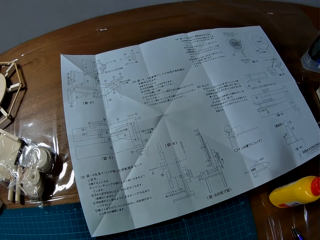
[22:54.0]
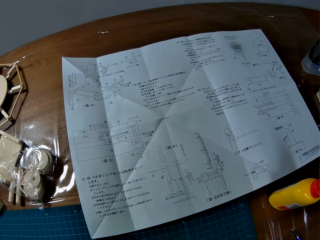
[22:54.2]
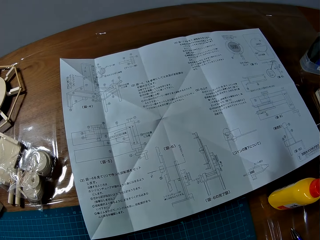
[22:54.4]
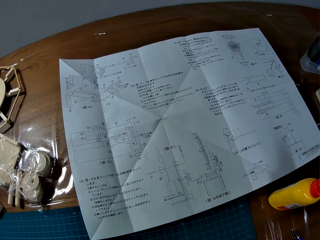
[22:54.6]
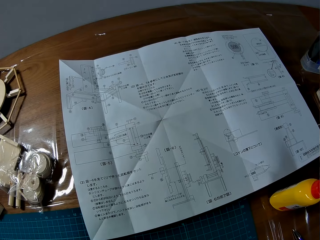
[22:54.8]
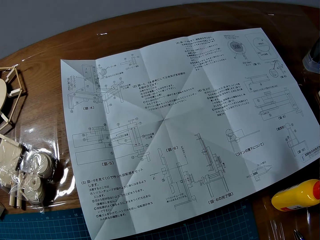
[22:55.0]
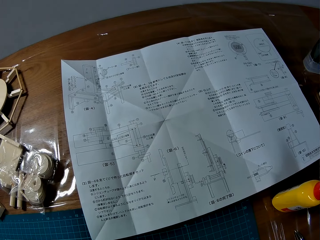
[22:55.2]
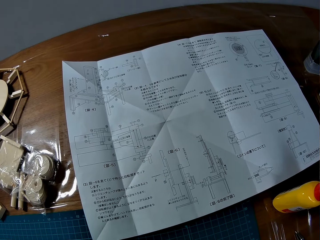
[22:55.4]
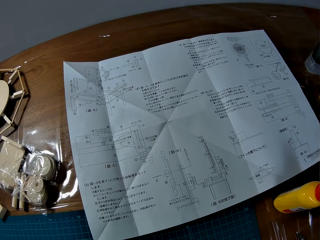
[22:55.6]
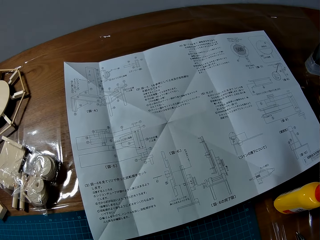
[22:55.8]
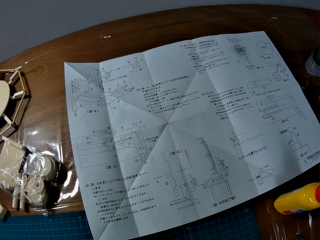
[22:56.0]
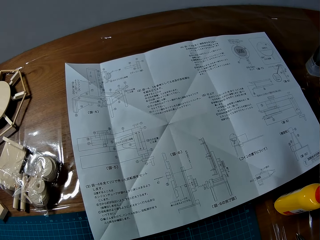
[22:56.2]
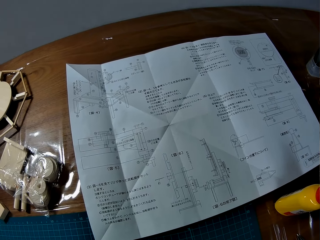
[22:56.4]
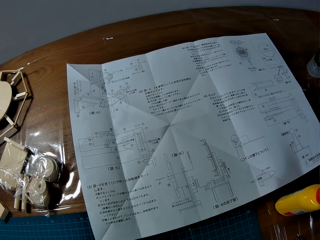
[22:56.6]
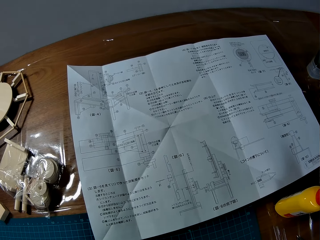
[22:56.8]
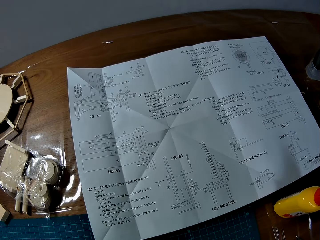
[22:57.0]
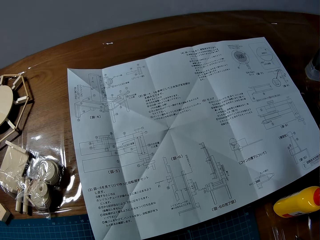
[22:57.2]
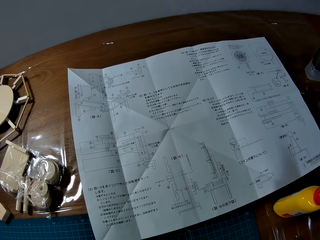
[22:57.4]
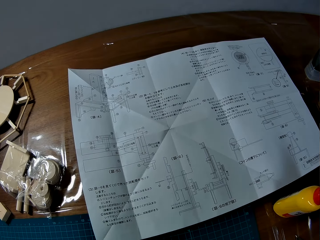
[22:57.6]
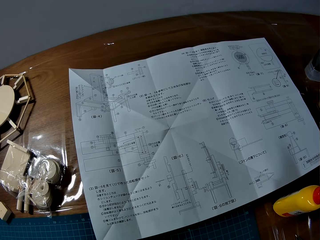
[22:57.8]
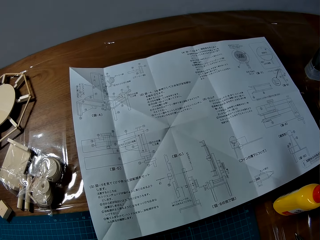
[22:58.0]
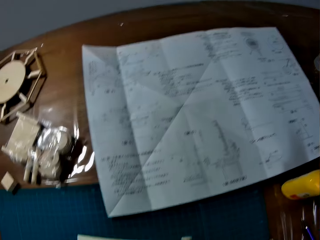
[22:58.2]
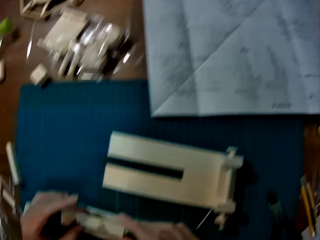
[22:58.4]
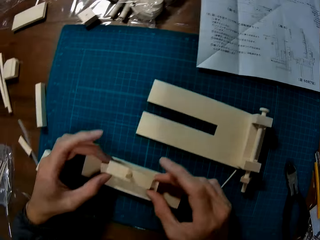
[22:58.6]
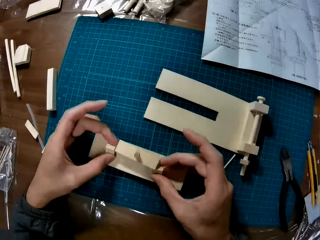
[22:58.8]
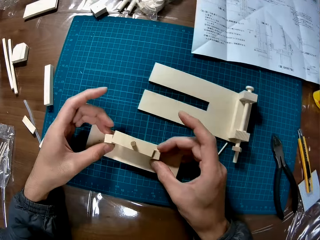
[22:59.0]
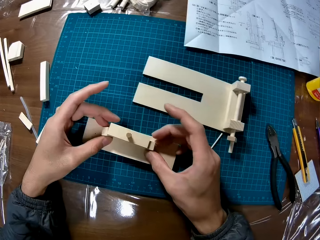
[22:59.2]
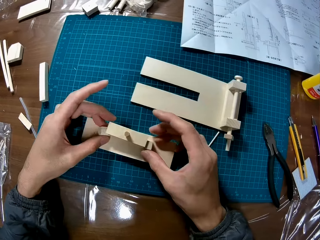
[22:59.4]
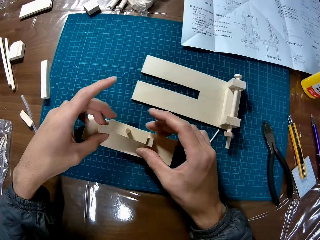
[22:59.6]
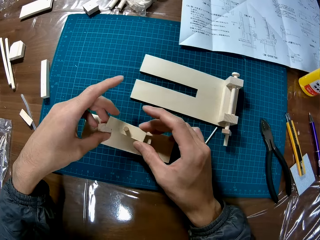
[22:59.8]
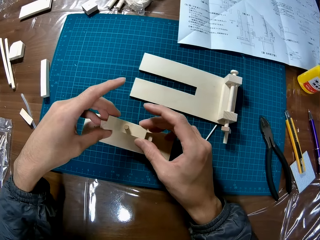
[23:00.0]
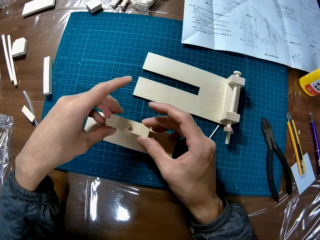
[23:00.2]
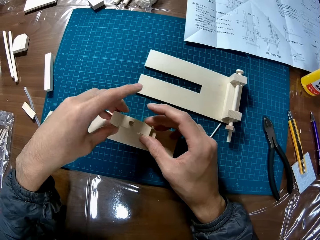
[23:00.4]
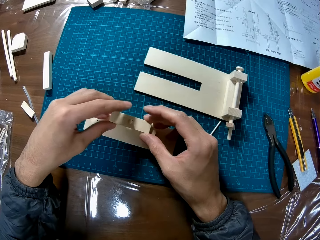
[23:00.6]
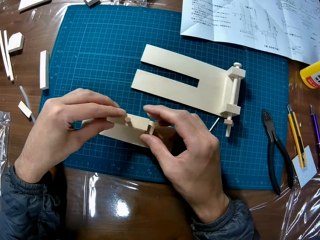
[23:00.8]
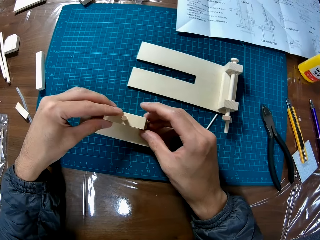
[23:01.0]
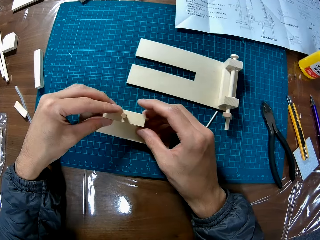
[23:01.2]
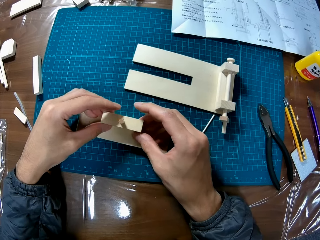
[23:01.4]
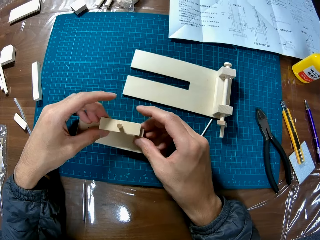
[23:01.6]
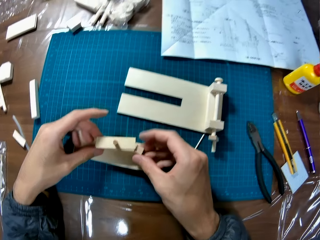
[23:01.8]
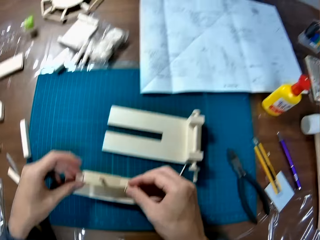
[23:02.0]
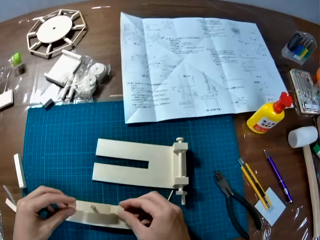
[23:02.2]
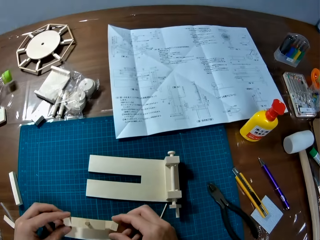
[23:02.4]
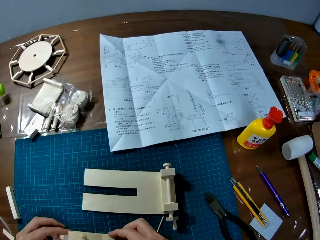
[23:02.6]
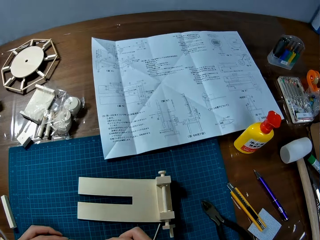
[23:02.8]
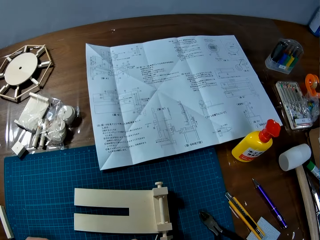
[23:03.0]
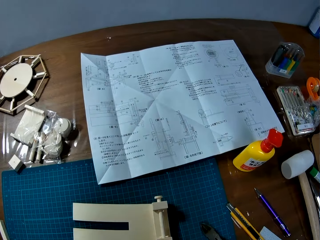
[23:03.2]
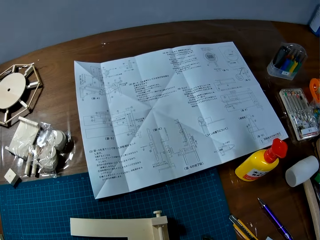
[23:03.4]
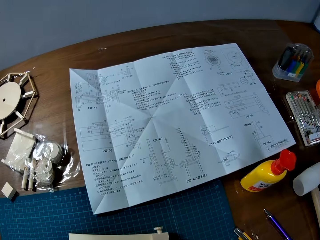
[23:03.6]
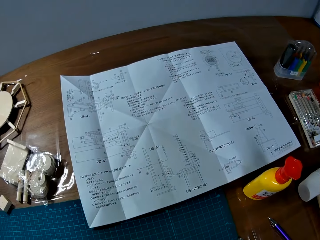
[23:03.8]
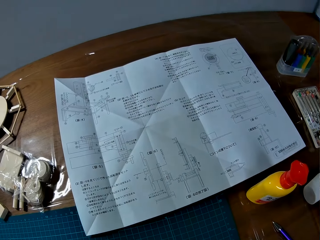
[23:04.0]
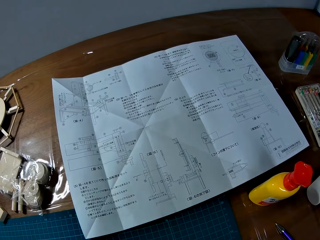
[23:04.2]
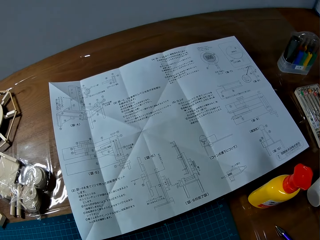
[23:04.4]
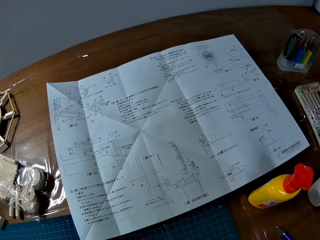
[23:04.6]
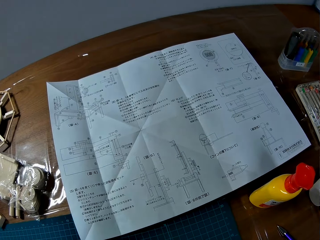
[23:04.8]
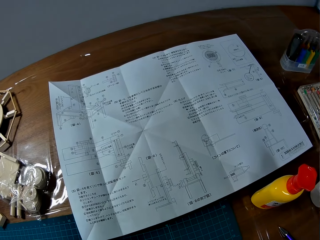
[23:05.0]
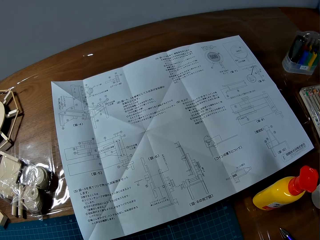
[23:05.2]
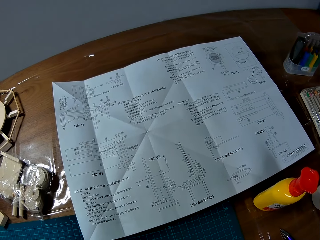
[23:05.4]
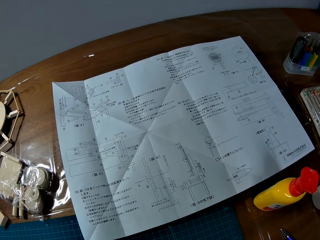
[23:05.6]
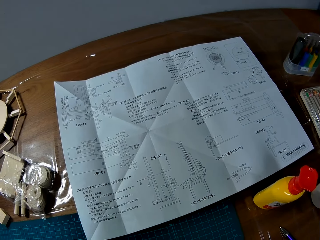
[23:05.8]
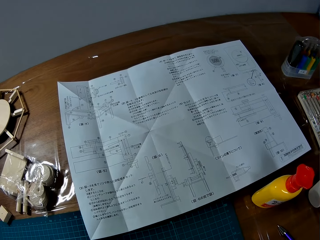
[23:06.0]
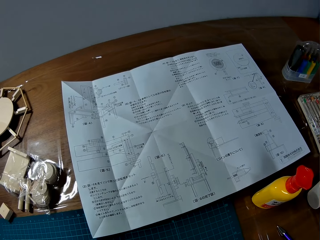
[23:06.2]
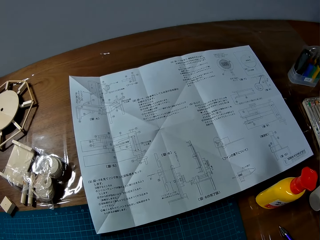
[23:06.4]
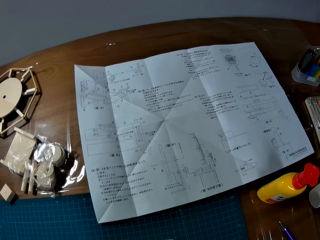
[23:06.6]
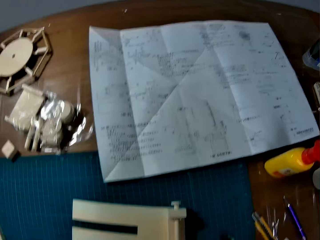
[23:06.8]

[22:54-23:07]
The camera wearer assembles the model pieces. They adjust the wooden mechanical model pieces on the table. They go through the manual on the table.

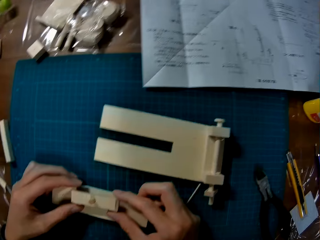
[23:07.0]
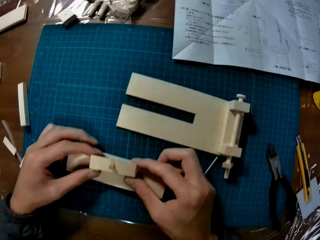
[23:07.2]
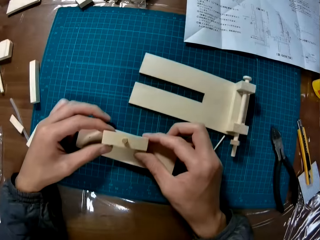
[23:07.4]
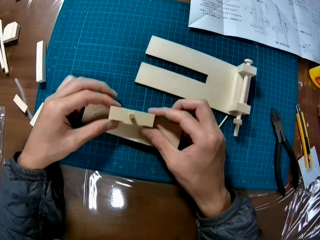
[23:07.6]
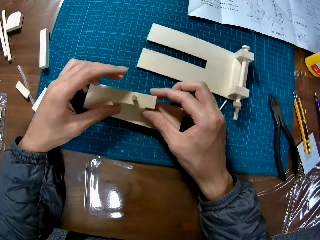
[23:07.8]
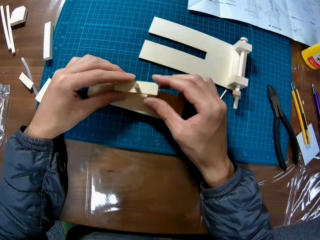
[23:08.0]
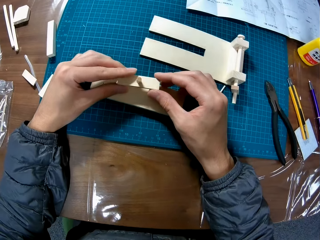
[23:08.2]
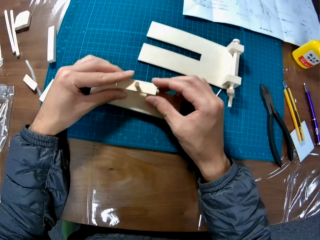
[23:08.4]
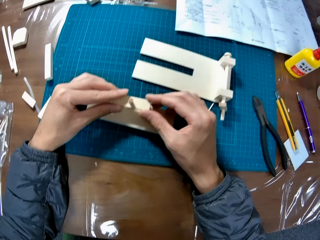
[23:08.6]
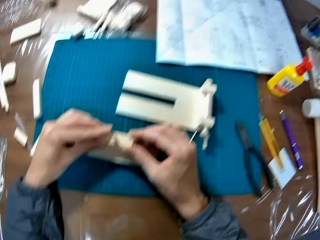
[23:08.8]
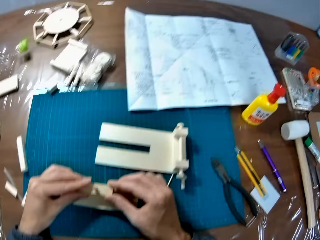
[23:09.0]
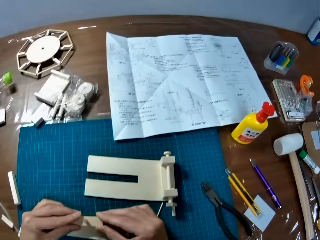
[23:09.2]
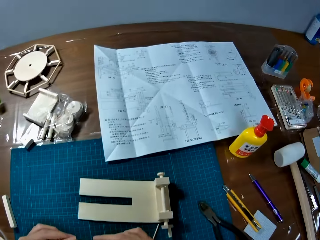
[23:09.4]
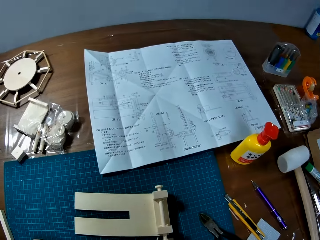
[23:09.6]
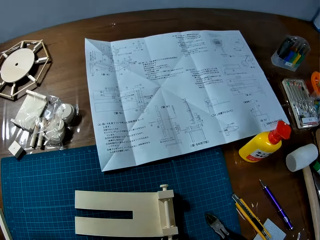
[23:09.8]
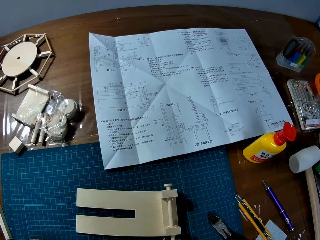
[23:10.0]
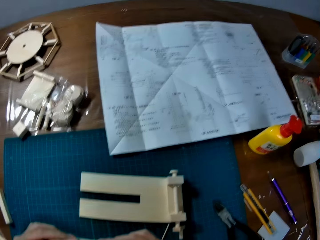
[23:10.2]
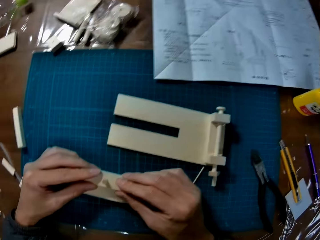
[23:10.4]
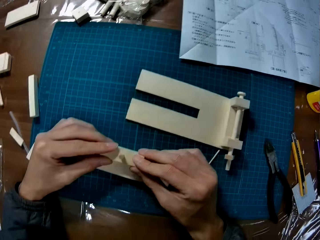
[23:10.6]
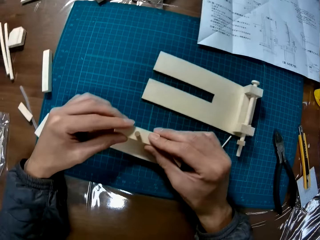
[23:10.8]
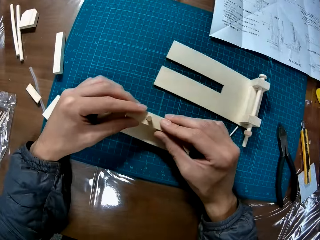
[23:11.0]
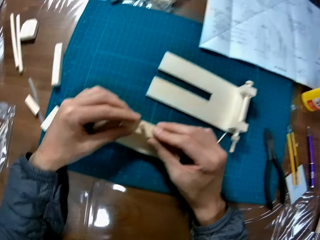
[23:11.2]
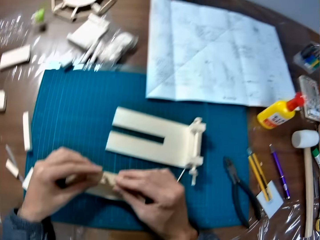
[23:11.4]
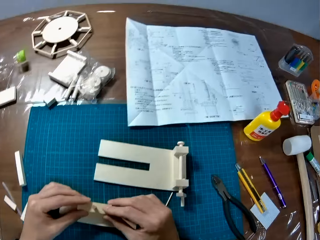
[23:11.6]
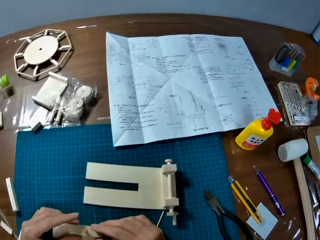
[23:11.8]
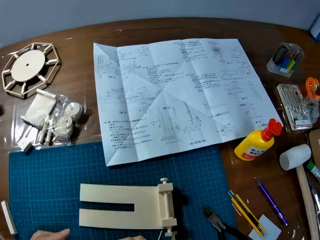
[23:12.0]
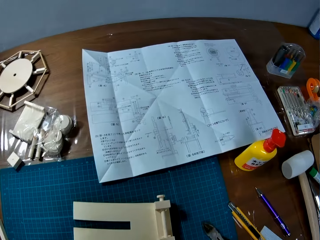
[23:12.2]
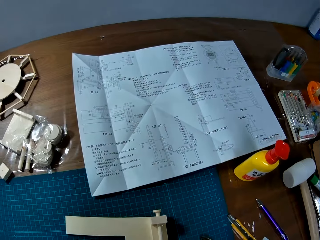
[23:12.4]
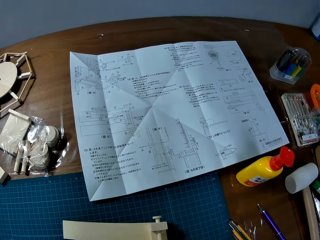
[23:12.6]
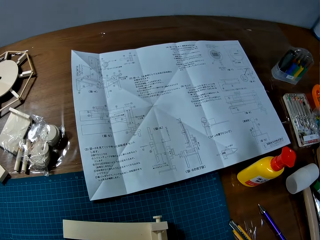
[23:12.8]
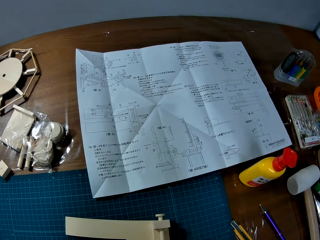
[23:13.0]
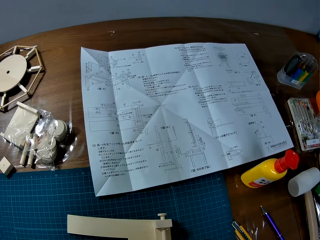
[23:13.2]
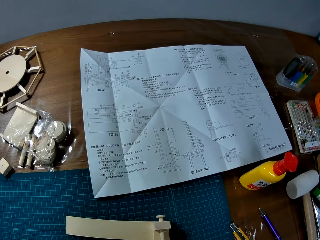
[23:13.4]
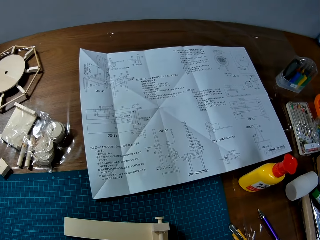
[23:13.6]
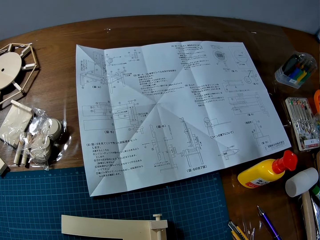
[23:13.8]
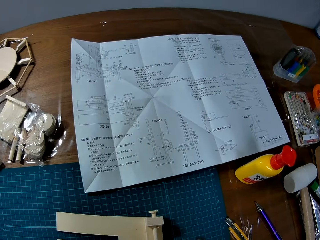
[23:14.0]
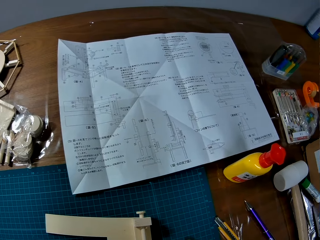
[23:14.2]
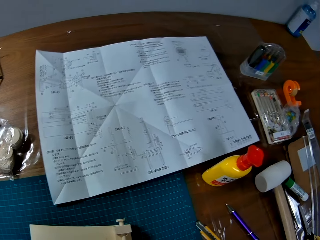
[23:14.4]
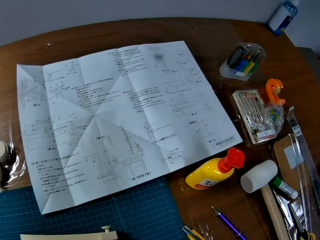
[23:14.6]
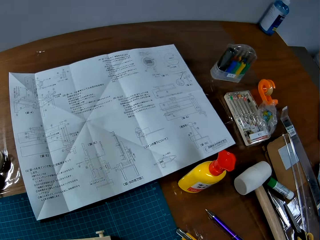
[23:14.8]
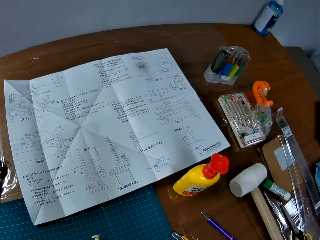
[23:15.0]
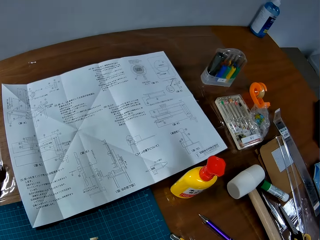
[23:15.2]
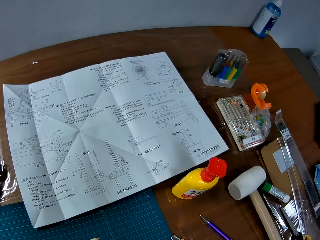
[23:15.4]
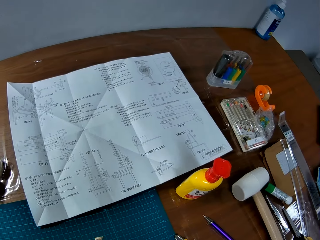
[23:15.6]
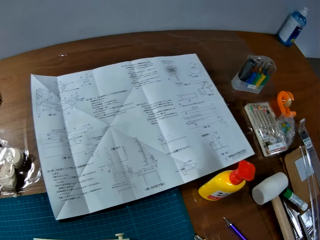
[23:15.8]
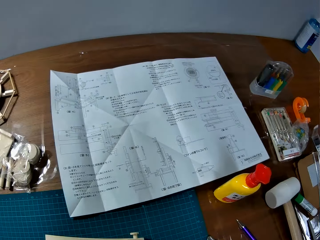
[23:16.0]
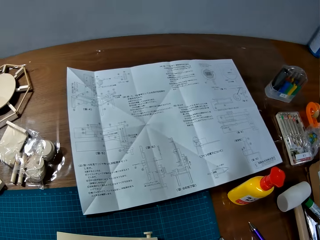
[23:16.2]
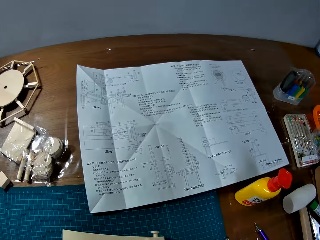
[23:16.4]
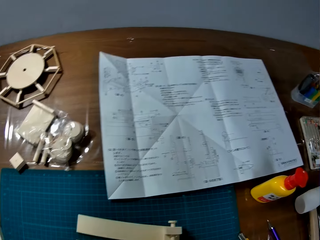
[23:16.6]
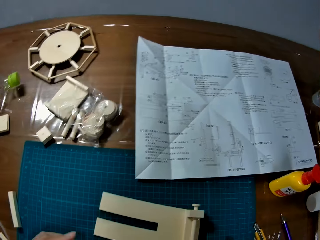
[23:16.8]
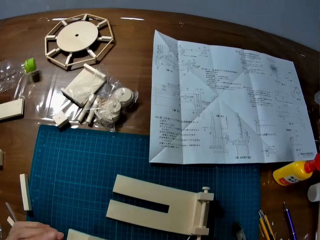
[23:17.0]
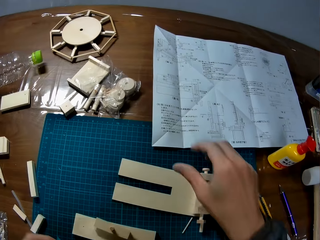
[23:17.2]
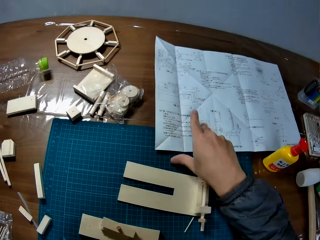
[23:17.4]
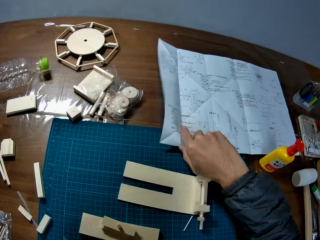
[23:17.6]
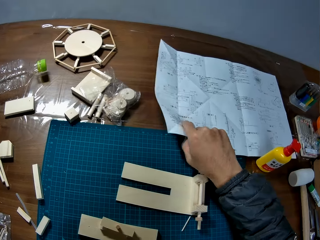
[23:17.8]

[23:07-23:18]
The camera wearer assembles the model pieces. They adjust the wooden mechanical model pieces on the table. They look at the manual. They look at the model. They go through the manual on the table.
